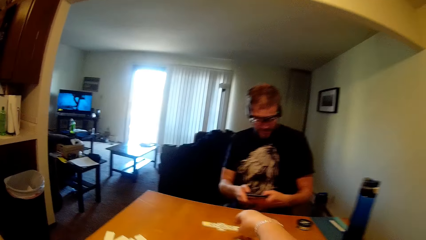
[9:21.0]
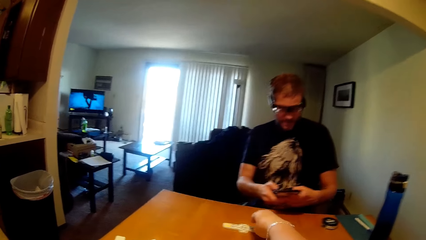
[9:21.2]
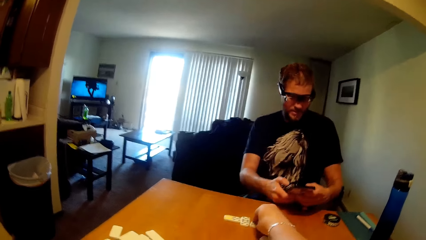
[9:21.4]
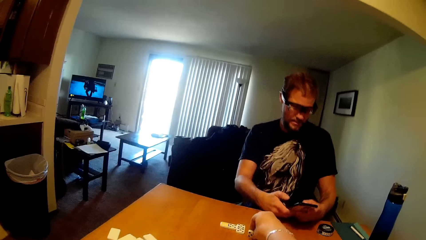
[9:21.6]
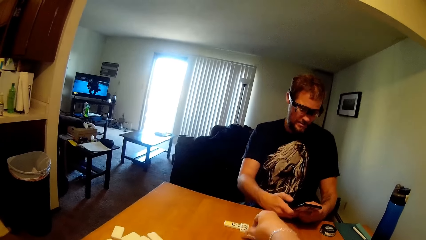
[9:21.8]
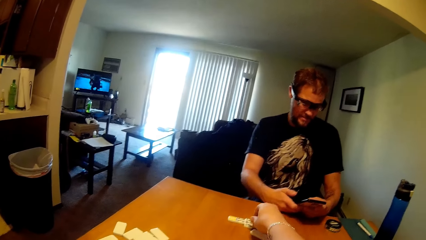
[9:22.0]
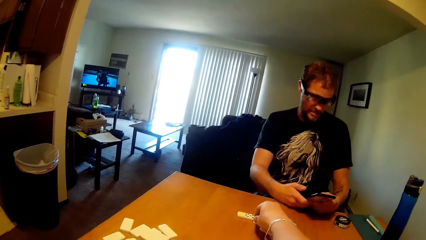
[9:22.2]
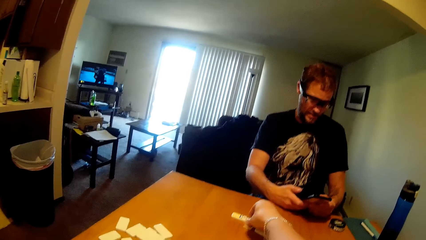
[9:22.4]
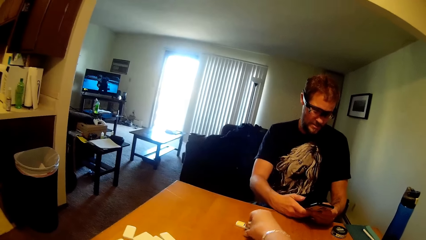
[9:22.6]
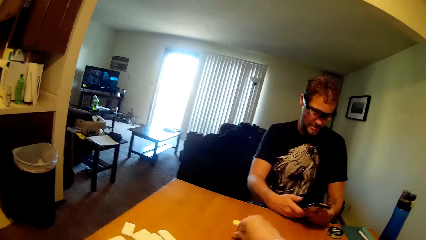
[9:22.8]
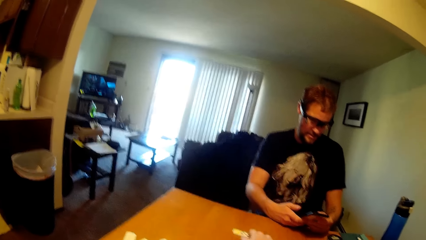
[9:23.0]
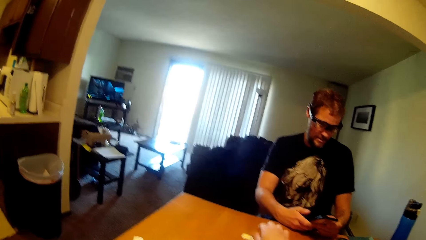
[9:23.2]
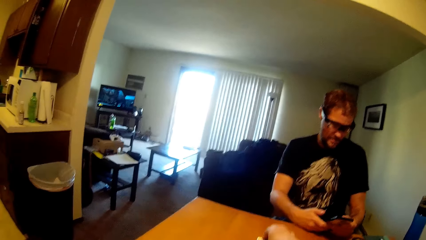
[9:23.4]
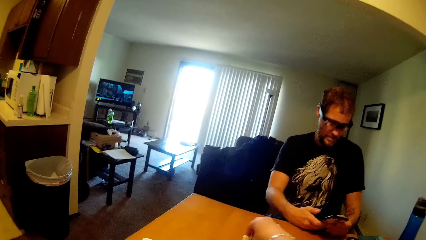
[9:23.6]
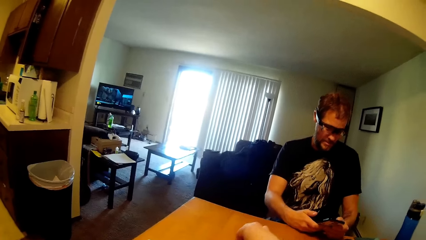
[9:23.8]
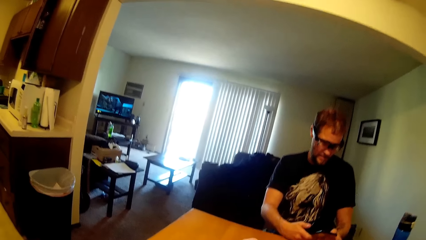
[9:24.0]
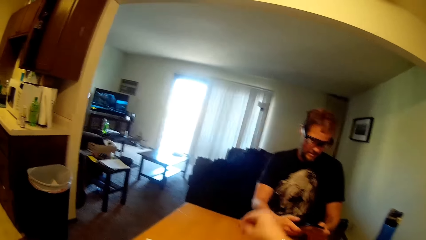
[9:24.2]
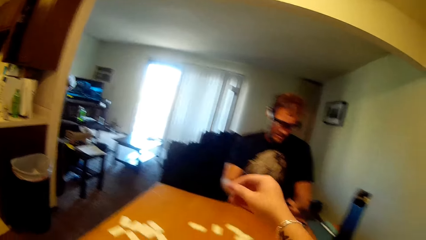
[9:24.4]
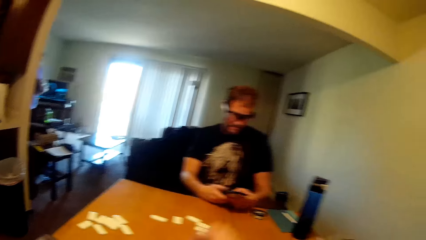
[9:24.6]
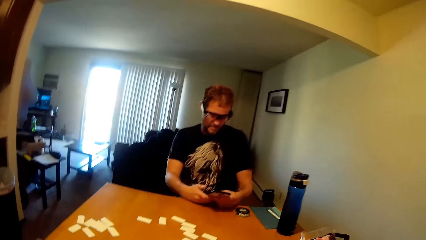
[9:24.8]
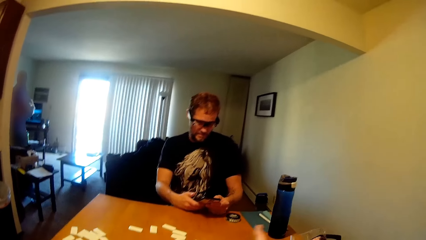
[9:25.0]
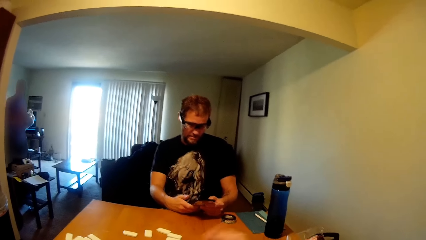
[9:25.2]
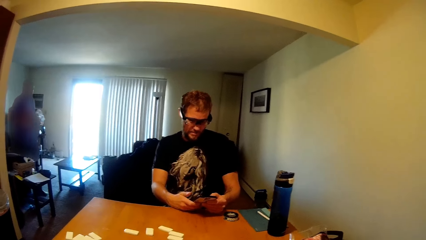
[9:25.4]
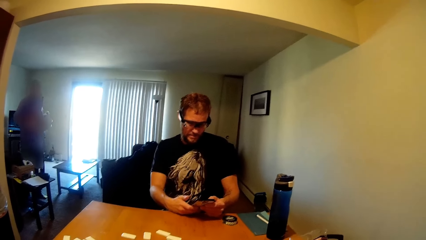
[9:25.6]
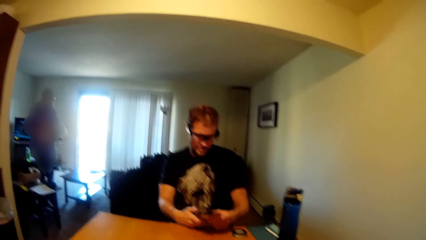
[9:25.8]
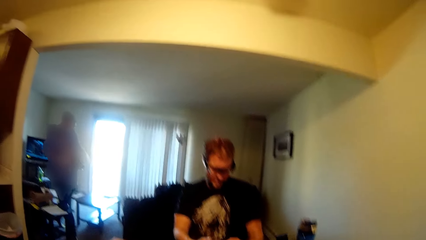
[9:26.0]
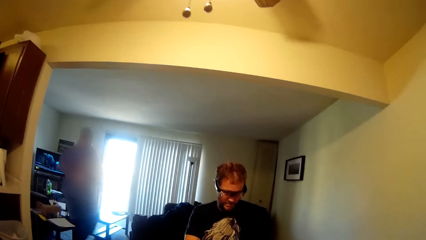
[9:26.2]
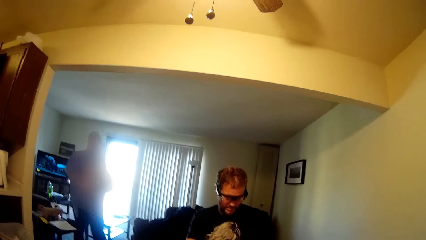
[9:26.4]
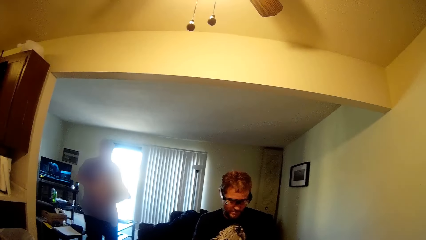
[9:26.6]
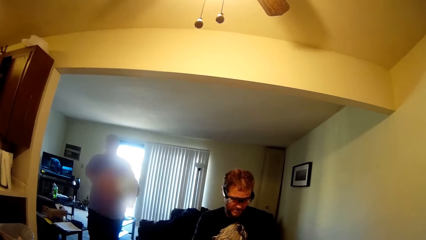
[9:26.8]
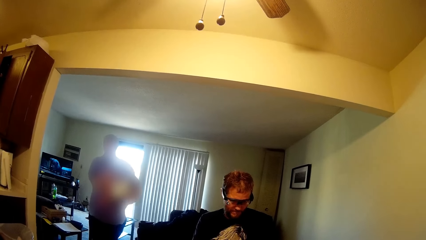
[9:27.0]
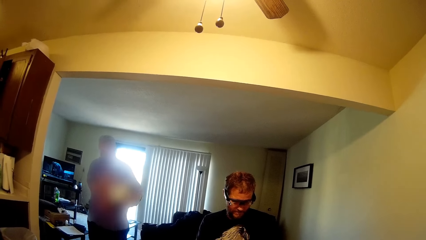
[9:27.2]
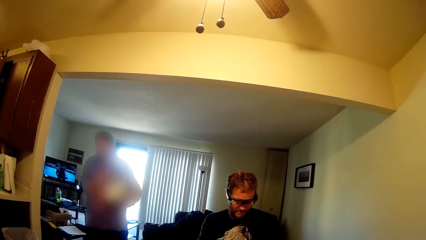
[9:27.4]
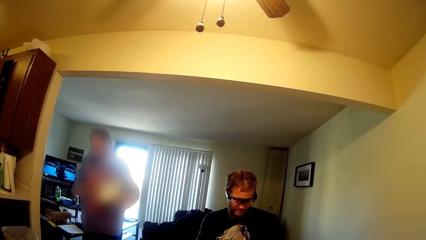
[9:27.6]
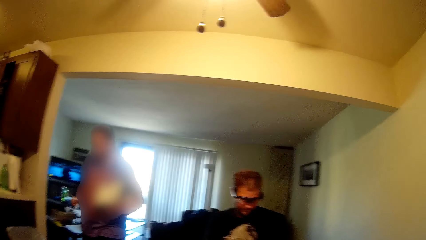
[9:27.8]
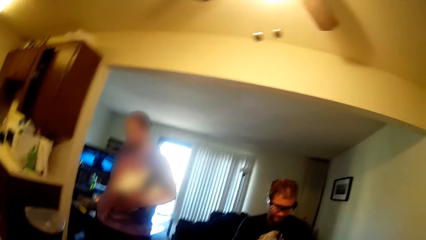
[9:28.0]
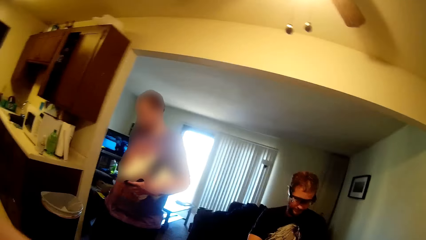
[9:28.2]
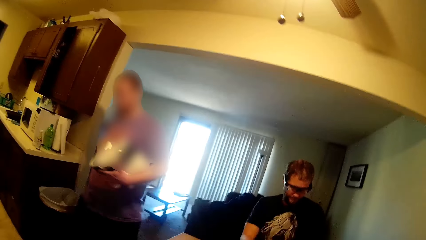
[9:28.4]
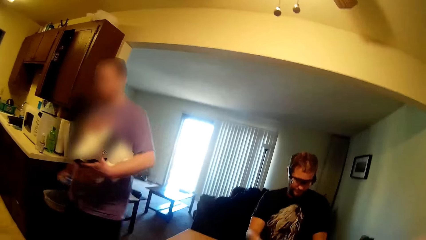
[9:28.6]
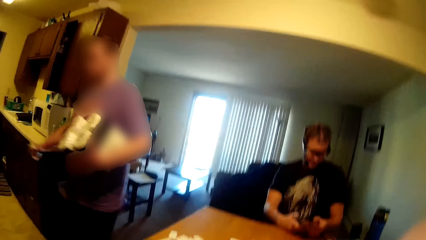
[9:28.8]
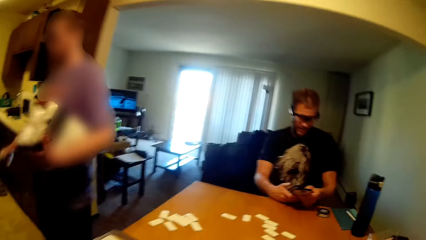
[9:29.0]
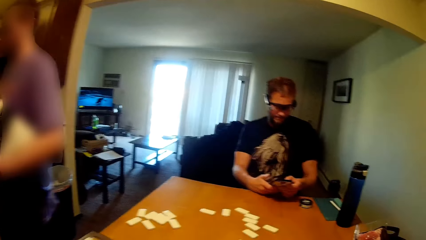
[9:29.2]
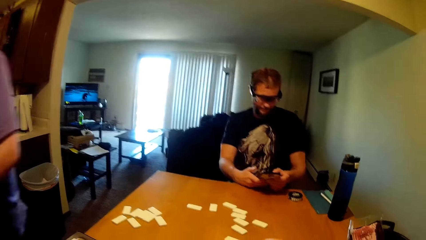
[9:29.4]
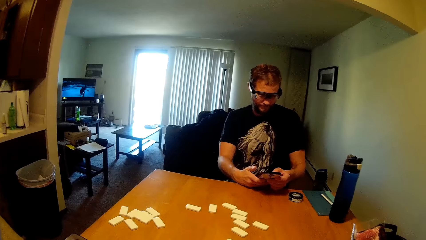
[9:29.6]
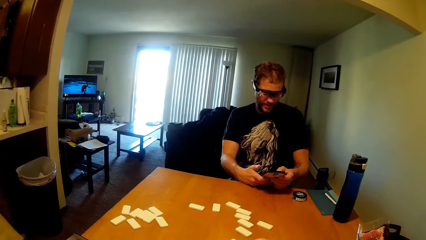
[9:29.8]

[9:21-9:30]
A person operates the phone. Another person walks in the kitchen.

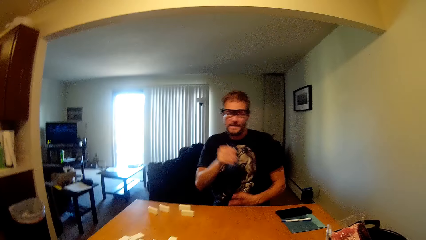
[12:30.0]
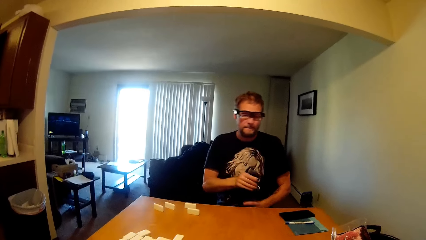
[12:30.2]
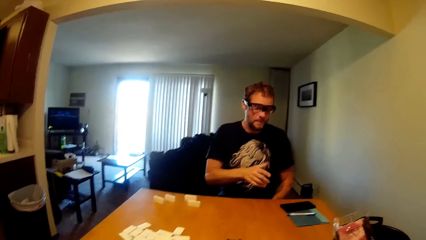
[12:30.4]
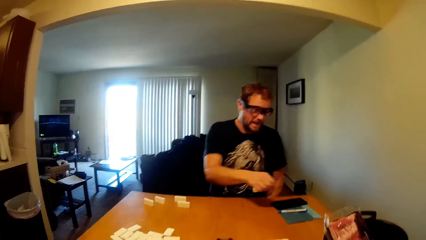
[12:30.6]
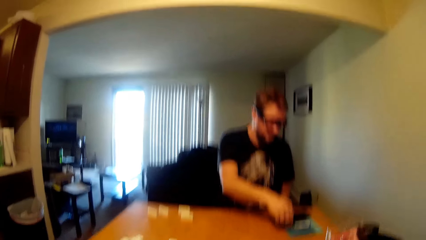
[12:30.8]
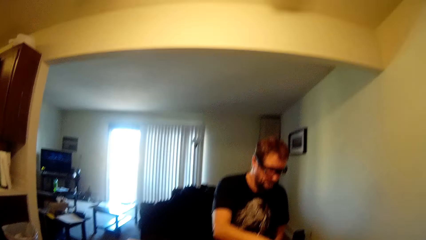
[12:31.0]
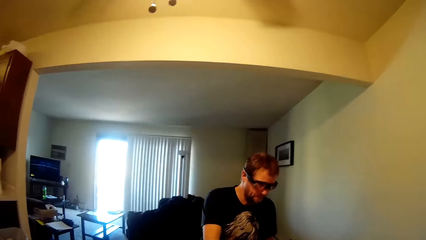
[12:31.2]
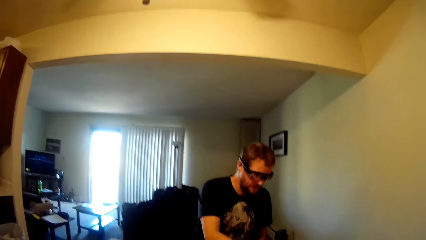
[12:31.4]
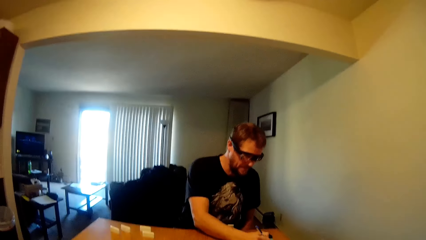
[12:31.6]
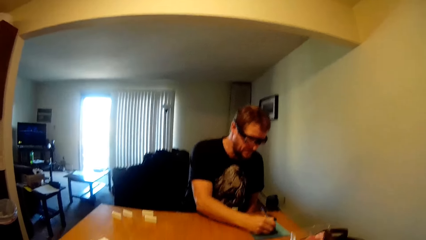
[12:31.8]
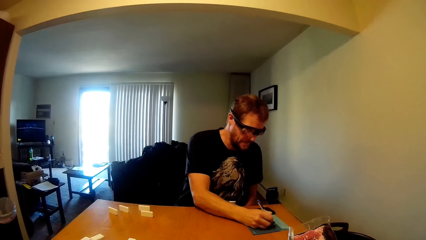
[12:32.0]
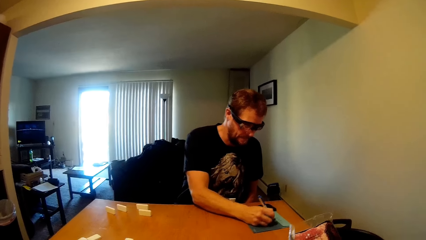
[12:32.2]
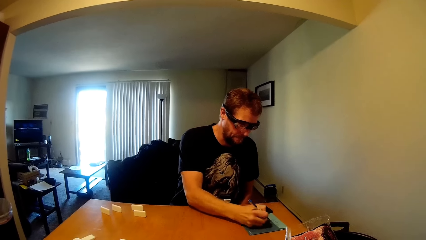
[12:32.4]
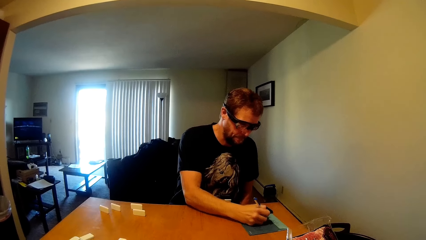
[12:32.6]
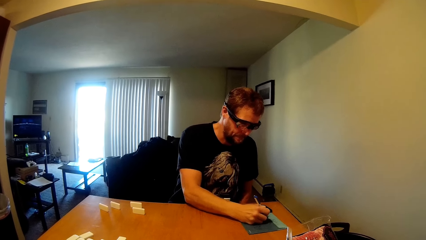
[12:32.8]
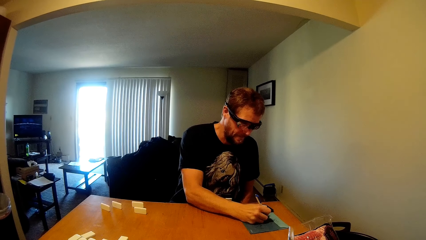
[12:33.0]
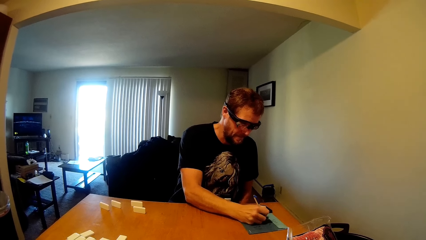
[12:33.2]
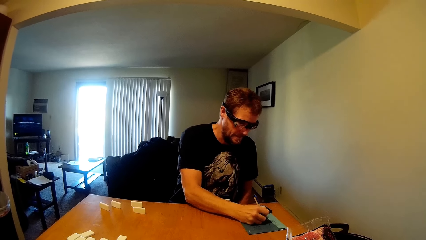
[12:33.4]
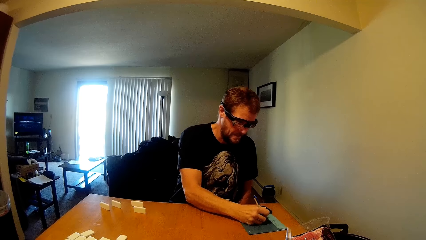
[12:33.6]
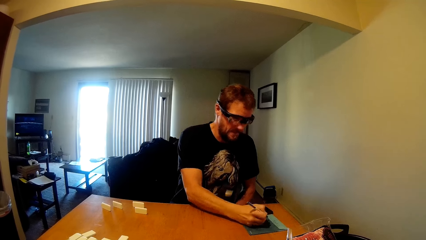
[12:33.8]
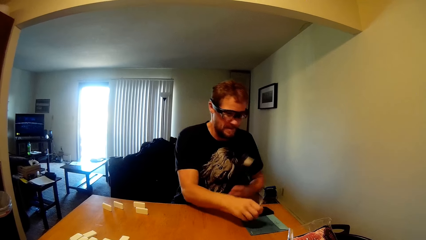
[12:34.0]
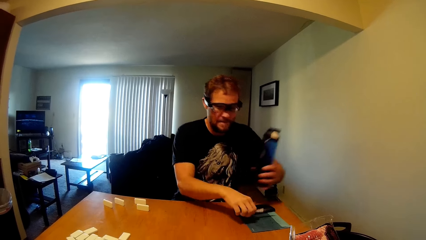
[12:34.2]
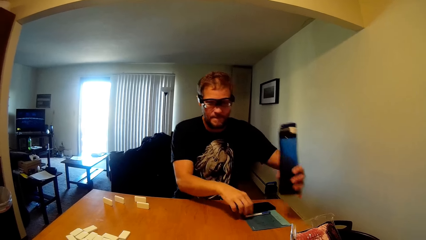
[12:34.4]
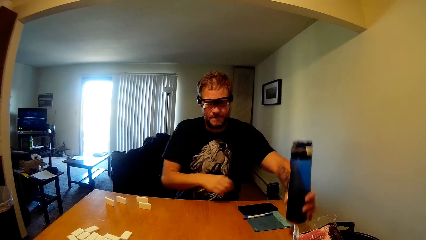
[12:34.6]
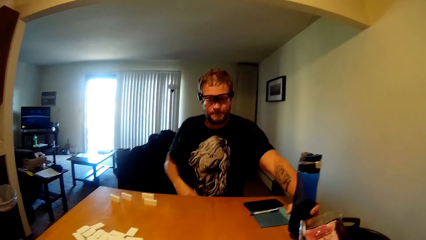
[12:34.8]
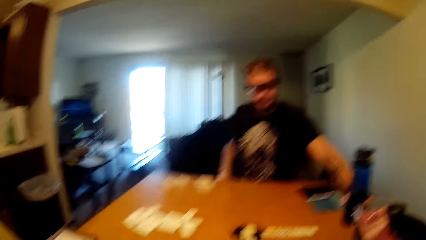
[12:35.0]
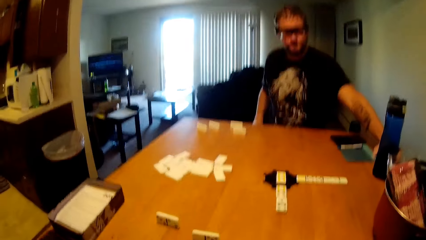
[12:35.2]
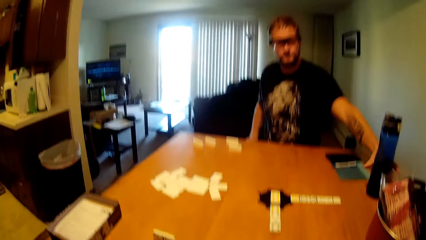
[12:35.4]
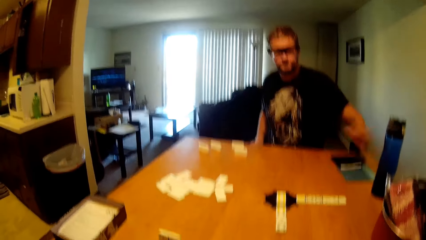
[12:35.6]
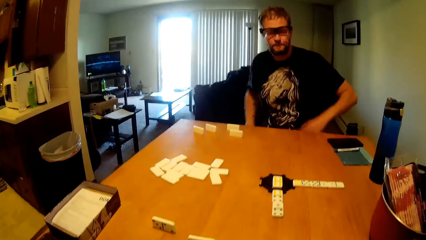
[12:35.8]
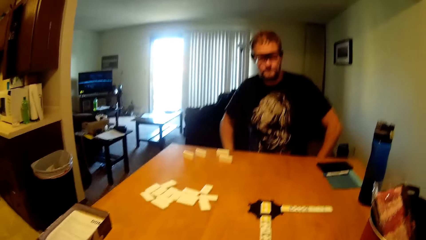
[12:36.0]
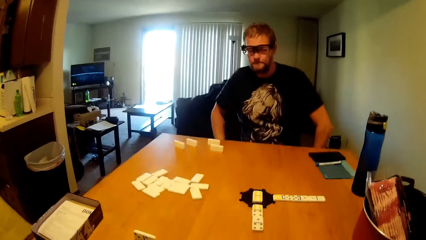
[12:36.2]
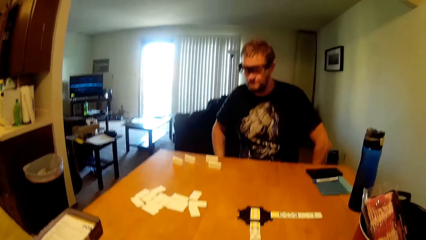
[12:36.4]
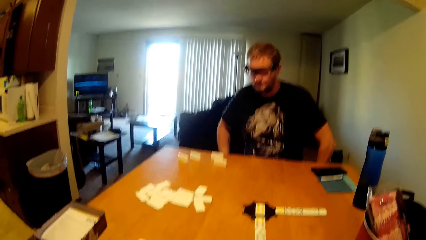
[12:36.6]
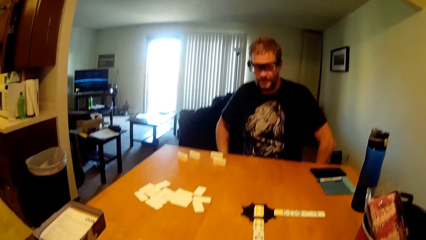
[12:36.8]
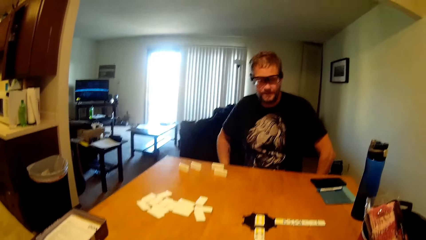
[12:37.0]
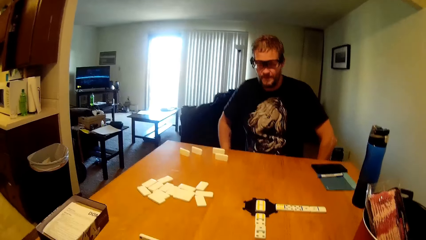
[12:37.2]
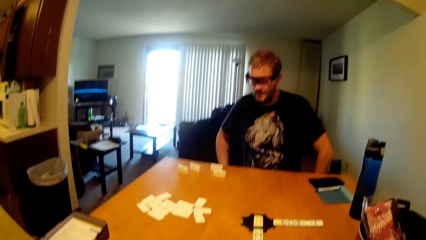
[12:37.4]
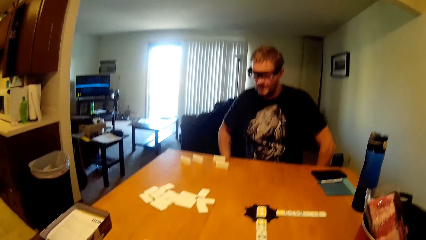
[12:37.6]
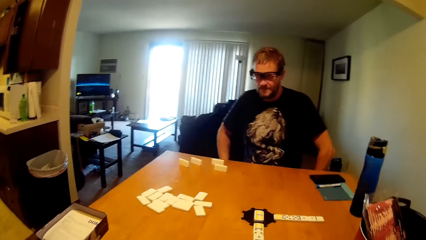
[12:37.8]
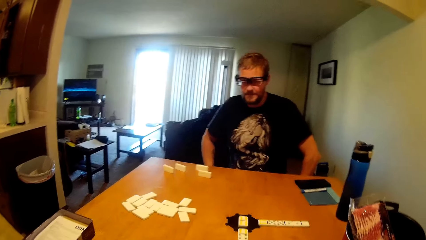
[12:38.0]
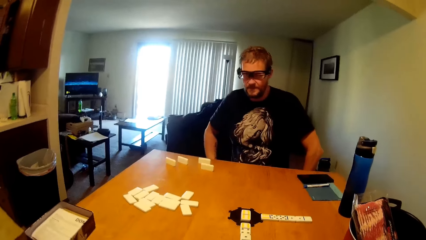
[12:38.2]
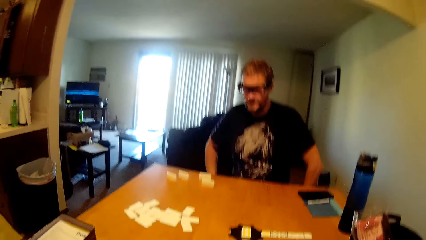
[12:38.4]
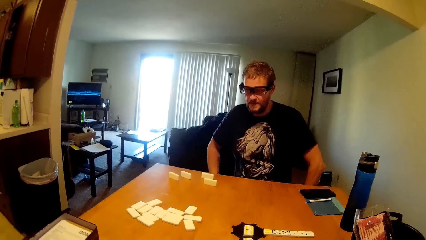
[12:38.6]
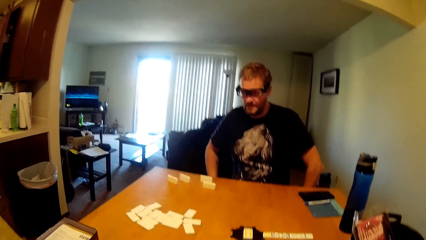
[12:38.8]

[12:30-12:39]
A man writes on the book. The man puts a water bottle on the table.
